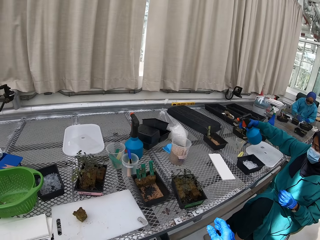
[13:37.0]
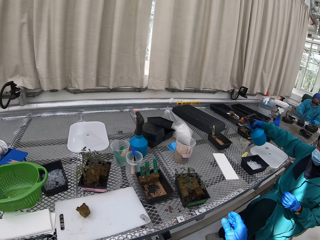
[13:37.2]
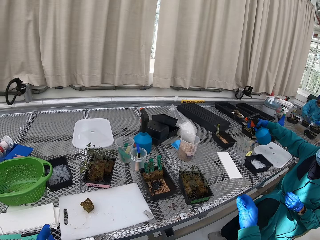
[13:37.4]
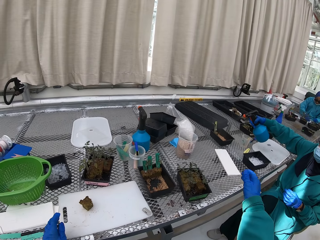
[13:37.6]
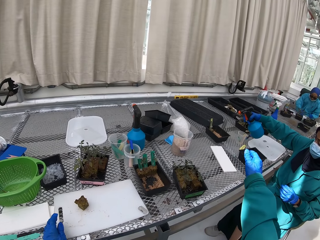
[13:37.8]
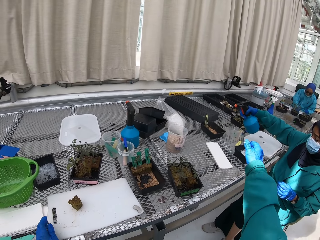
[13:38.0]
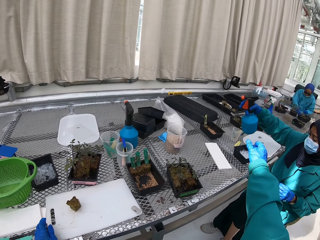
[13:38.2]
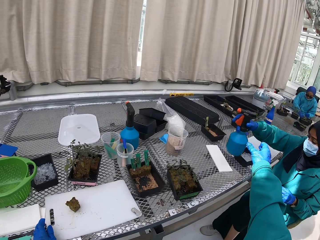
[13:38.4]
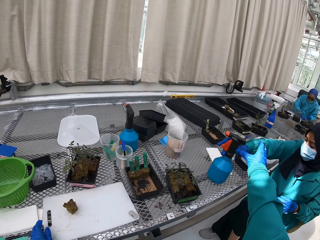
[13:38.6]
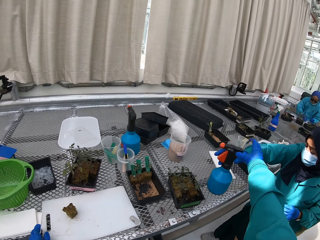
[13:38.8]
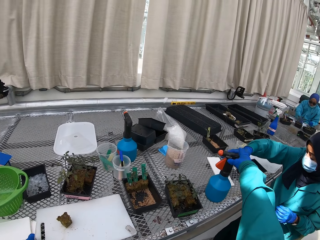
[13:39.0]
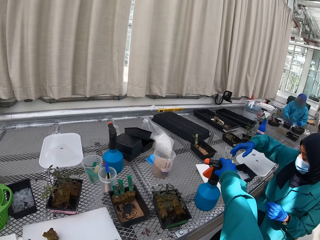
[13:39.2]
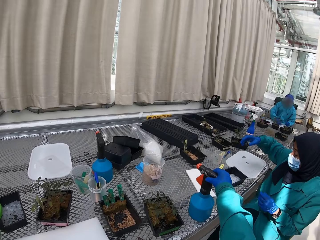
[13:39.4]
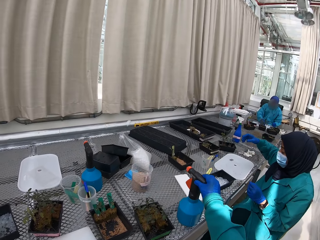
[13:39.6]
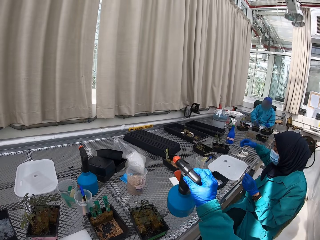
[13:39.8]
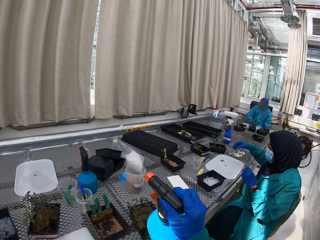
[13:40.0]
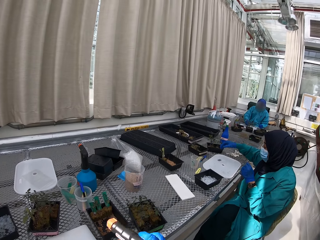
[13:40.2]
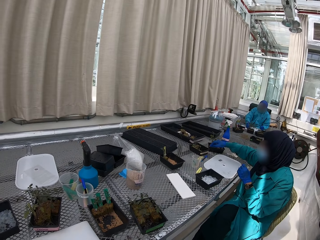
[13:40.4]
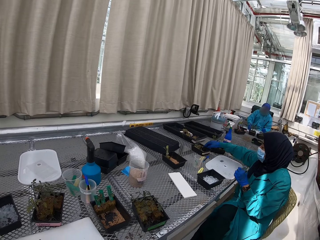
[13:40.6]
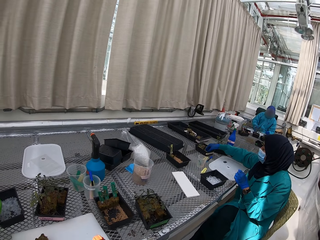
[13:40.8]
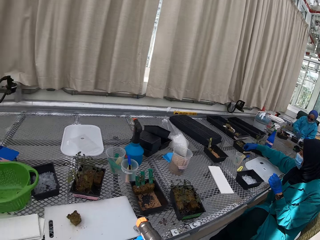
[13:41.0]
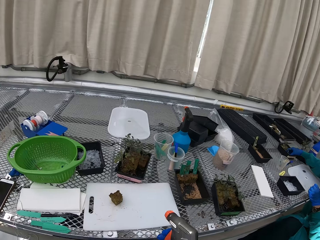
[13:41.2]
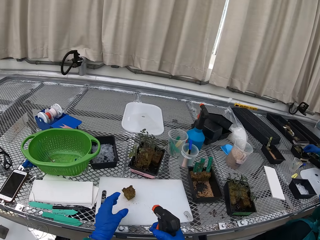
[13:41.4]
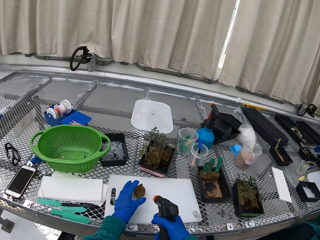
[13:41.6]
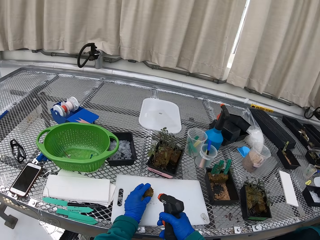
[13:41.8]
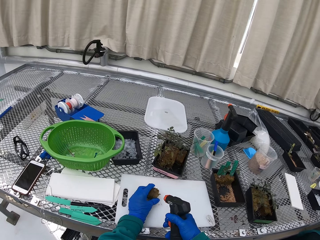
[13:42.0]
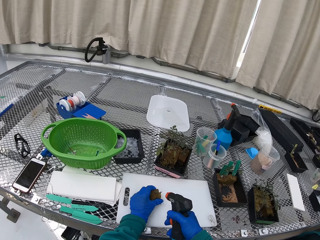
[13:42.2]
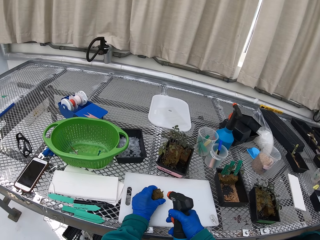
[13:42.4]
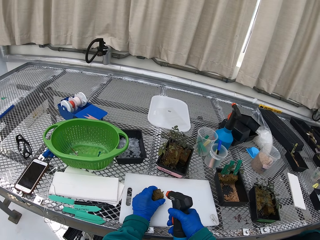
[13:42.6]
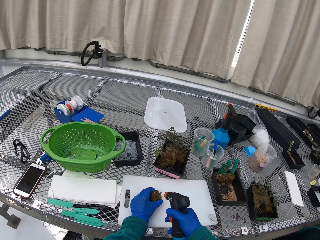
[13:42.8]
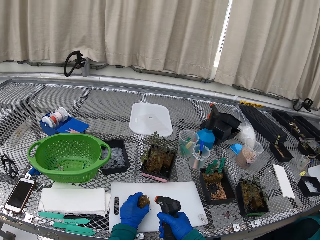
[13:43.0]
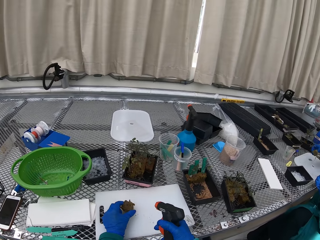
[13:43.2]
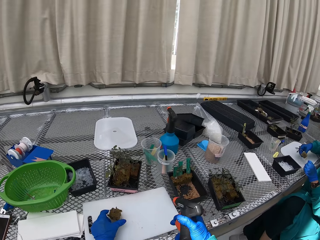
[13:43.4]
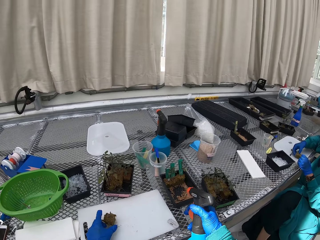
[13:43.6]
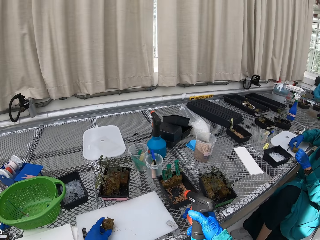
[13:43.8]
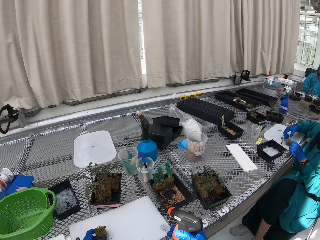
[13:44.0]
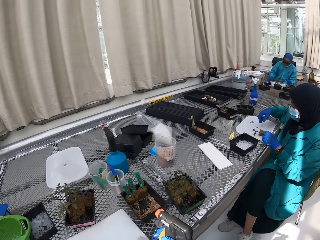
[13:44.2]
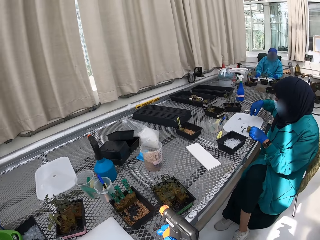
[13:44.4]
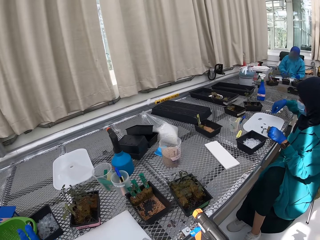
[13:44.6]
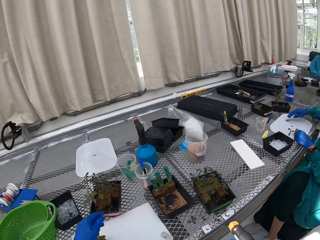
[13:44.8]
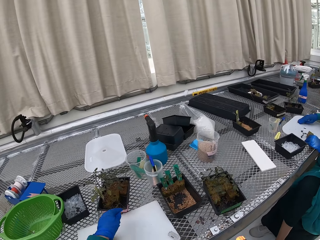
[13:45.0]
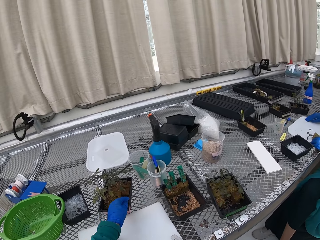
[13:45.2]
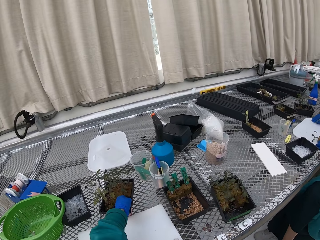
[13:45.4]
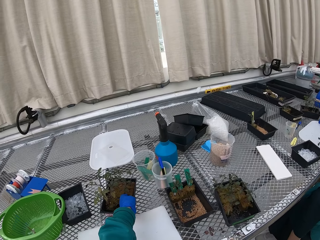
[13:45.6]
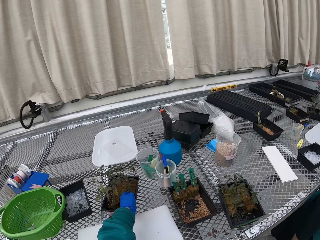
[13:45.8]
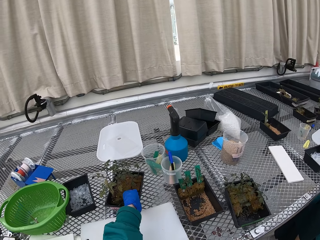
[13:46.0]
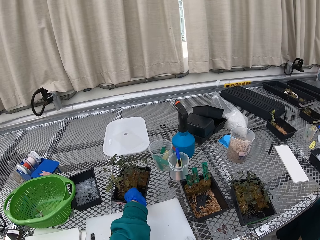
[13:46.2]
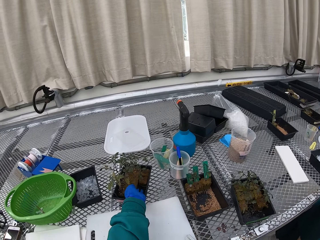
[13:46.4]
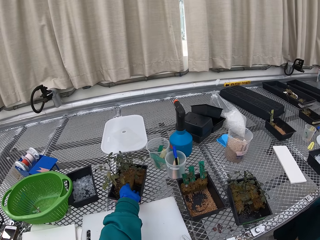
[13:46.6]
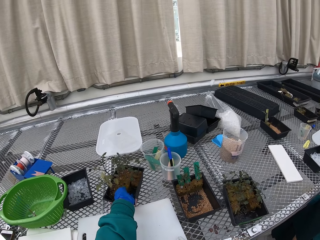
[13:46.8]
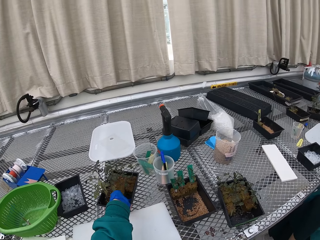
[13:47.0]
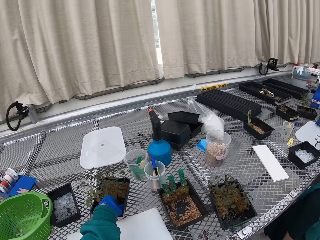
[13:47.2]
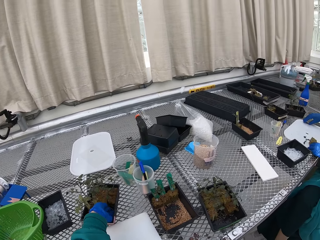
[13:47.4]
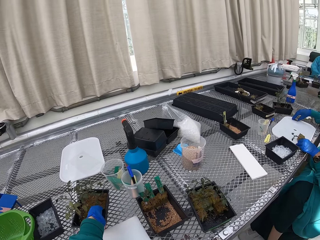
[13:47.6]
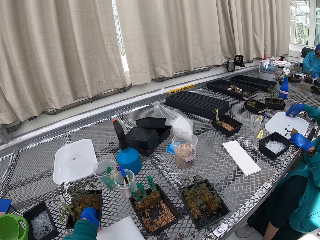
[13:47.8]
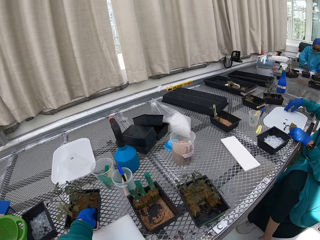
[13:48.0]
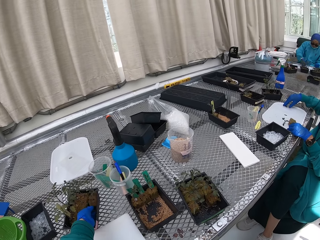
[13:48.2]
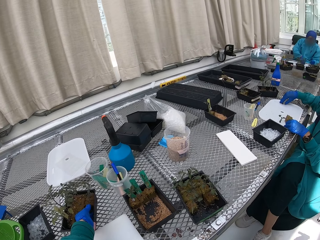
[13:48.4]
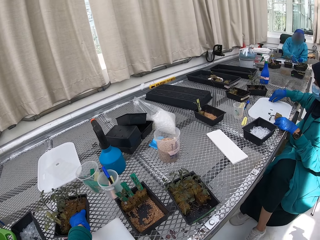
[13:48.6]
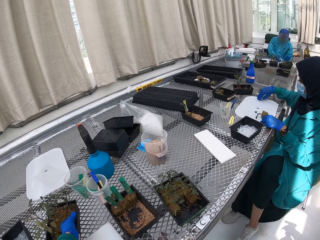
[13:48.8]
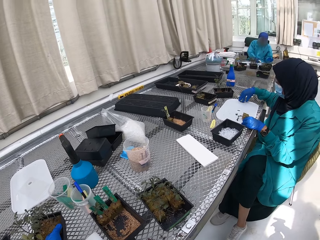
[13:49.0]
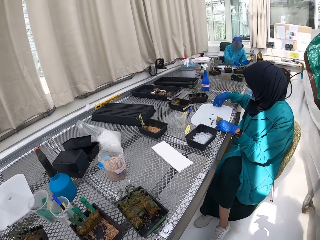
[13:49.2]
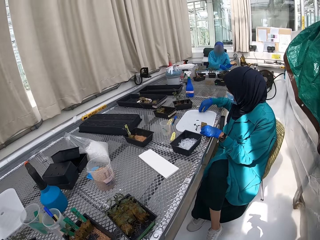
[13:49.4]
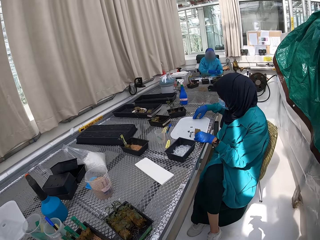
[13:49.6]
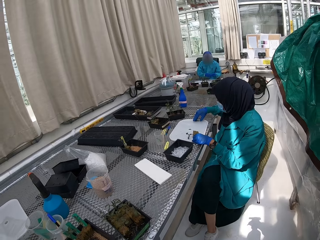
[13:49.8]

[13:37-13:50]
The camera wearer picks up the spray. They spray the plant. They pick up a plant or flower.

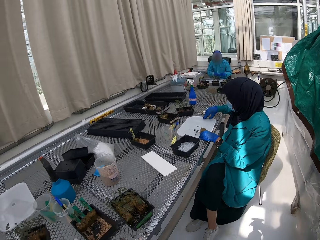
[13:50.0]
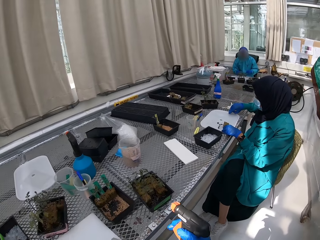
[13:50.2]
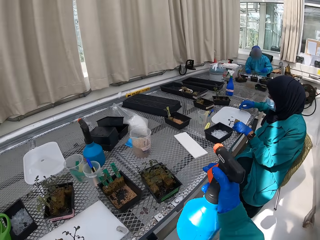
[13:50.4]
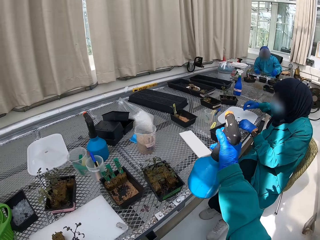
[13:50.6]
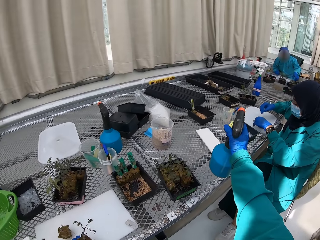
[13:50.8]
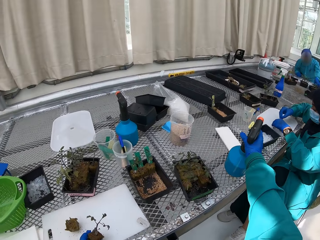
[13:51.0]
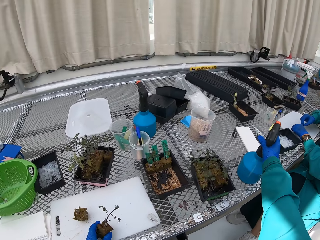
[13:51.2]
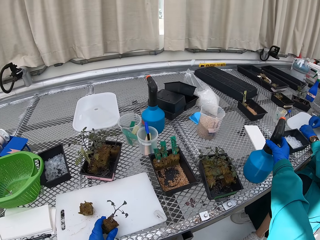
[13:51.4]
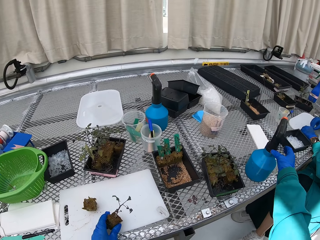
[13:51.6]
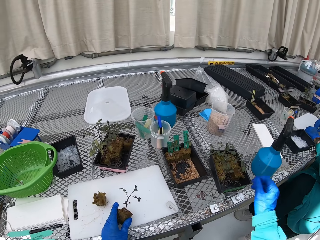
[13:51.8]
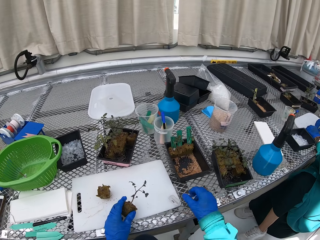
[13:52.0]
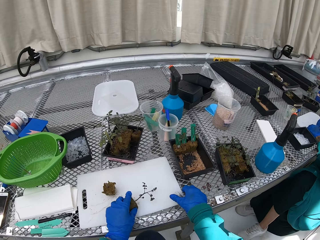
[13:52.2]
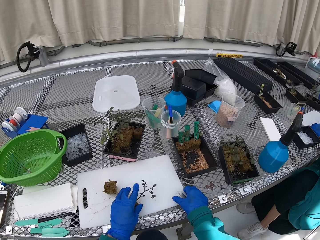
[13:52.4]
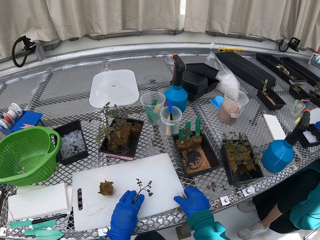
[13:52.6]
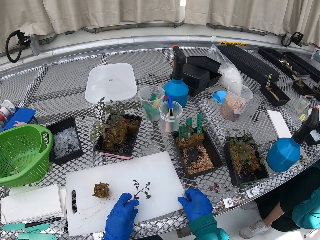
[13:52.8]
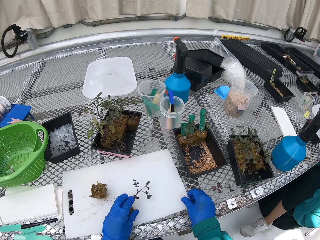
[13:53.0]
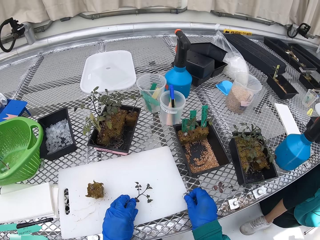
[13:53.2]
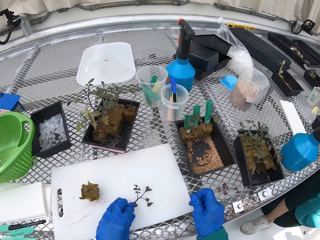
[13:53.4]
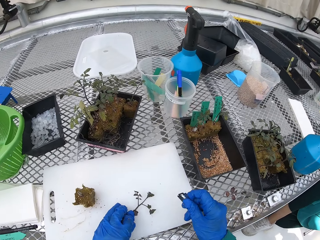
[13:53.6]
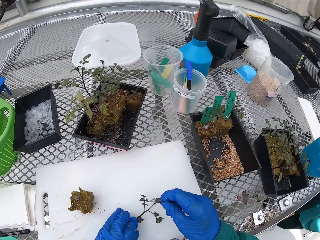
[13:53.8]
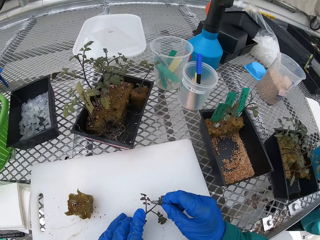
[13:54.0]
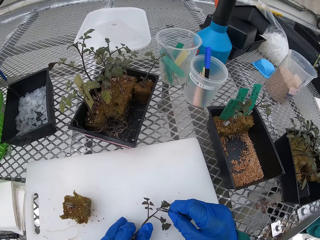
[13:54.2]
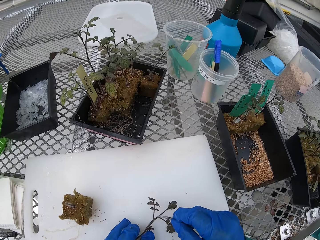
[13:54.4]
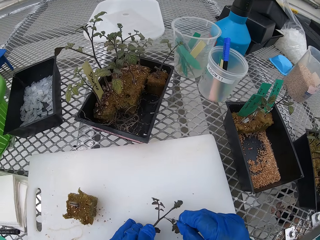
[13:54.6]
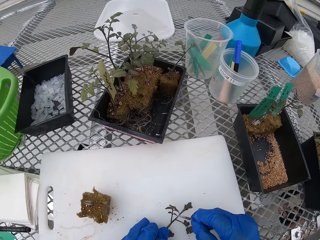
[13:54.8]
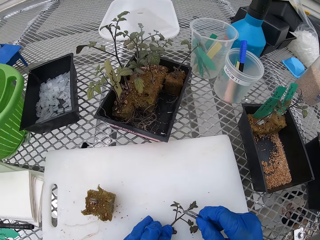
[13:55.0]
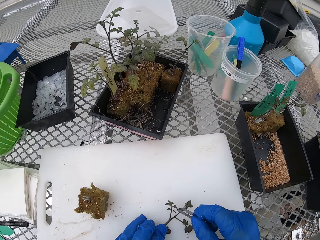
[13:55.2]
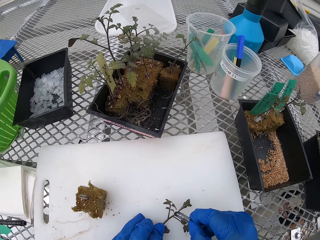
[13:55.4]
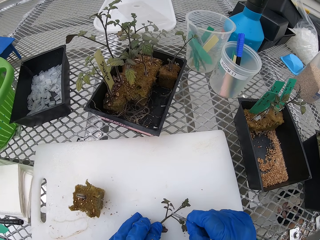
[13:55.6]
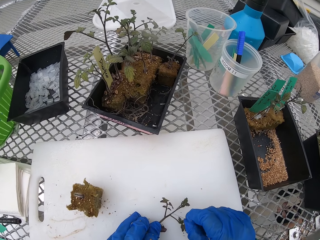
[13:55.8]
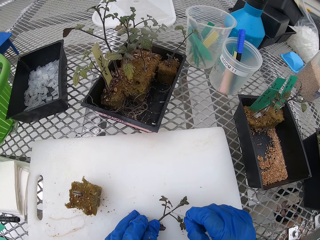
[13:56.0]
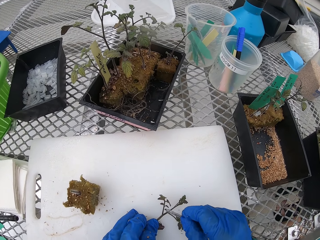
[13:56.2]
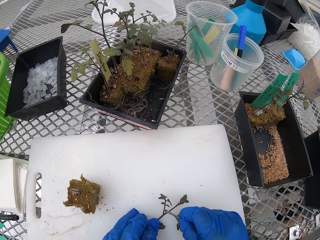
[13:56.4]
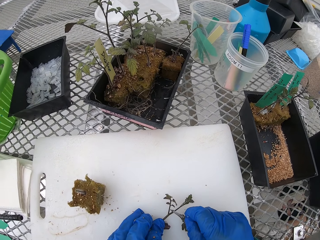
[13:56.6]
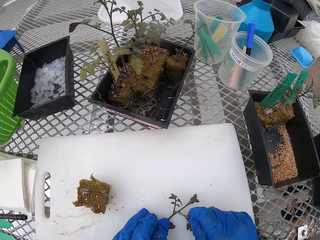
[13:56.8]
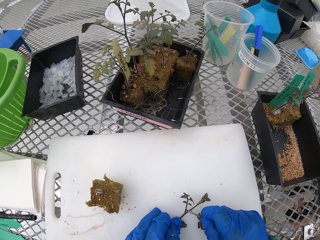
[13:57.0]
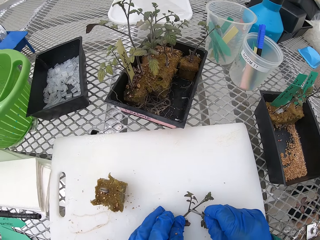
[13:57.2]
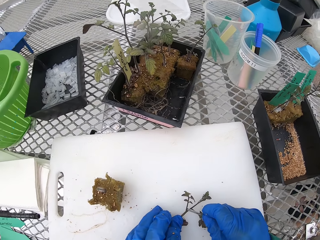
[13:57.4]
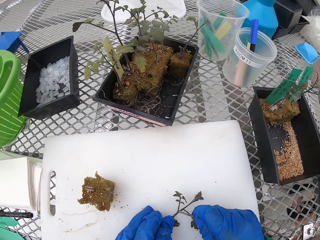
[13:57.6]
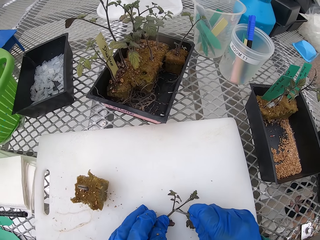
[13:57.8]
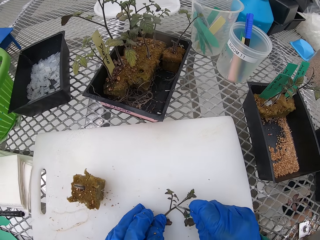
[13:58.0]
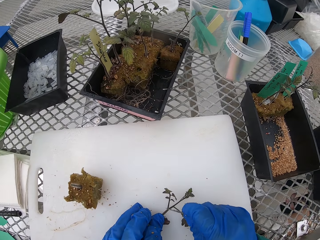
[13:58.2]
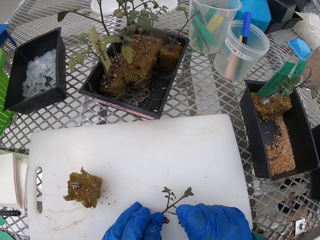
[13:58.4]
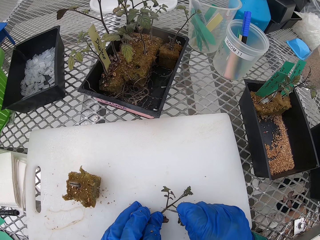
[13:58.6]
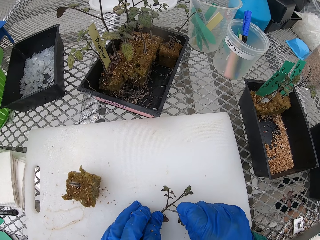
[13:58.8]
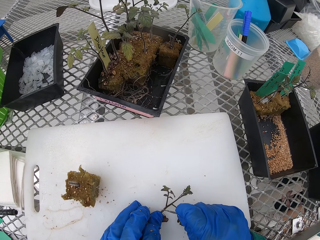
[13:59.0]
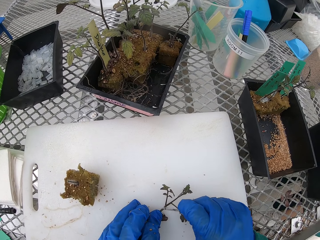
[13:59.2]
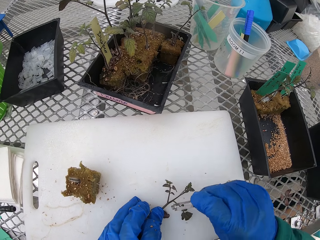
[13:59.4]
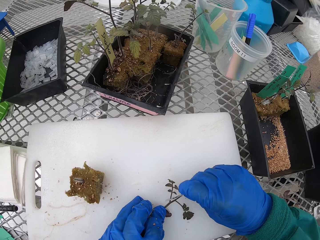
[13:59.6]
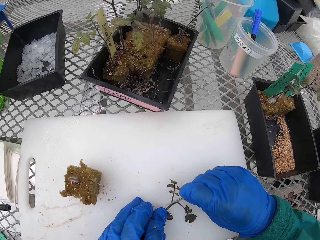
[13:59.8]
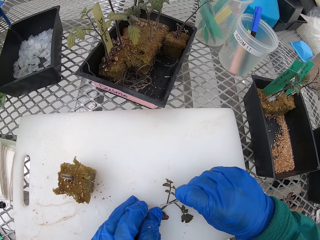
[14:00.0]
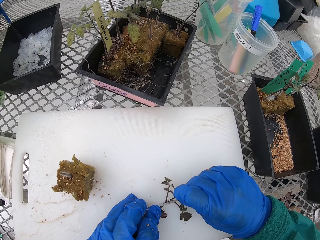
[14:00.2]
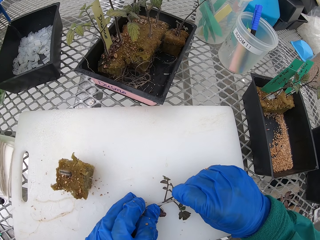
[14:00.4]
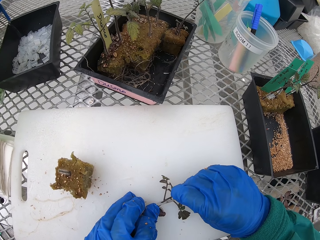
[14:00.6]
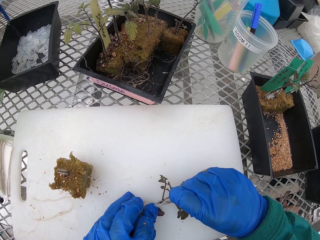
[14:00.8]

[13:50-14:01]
The camera wearer puts the water container on the table. They pick up the razor. They put the flower on the chopping board. They cut the flowers with the razor into two pieces.
